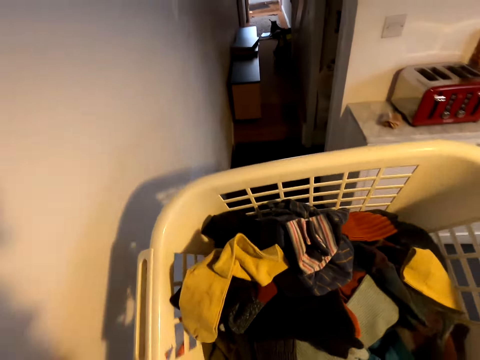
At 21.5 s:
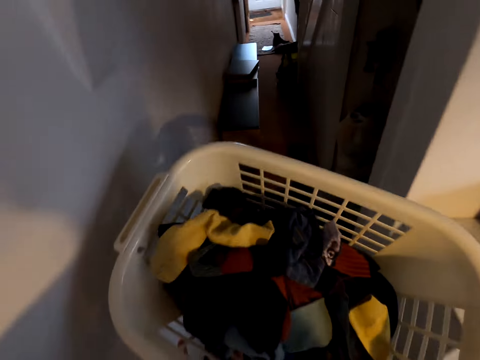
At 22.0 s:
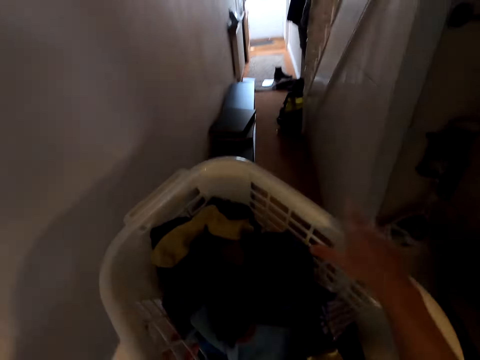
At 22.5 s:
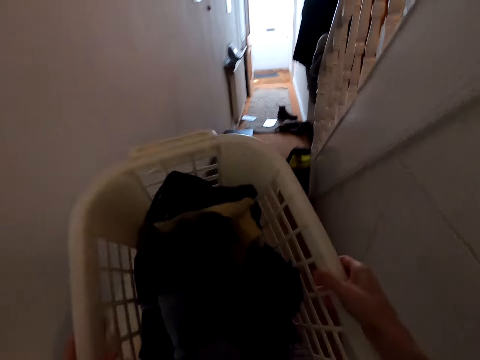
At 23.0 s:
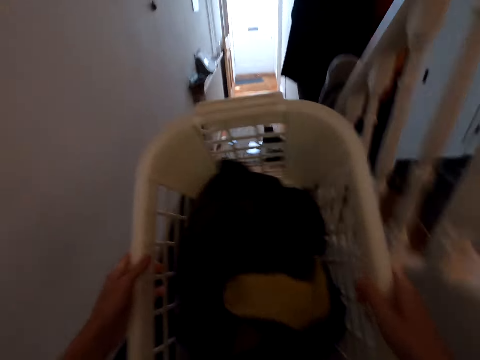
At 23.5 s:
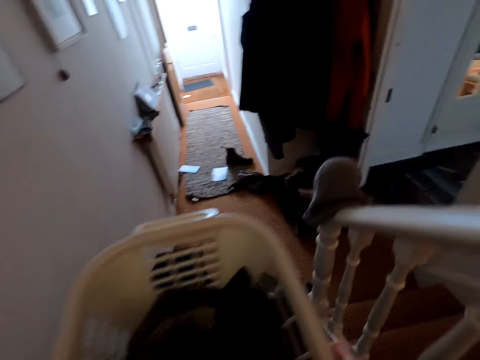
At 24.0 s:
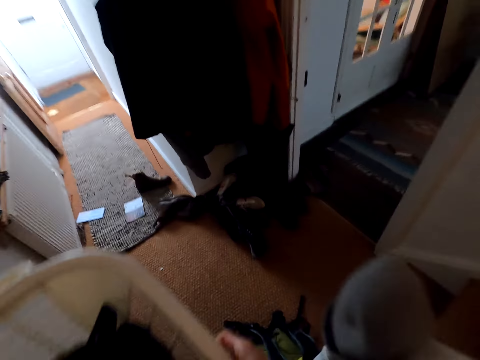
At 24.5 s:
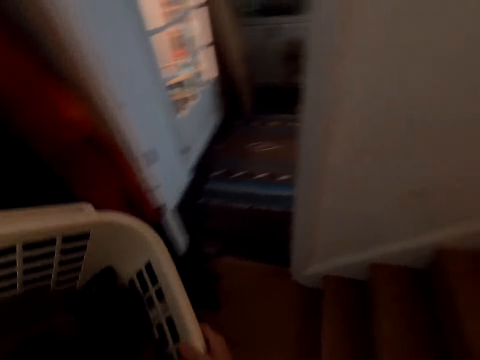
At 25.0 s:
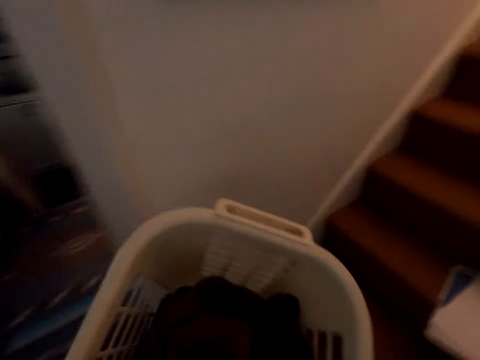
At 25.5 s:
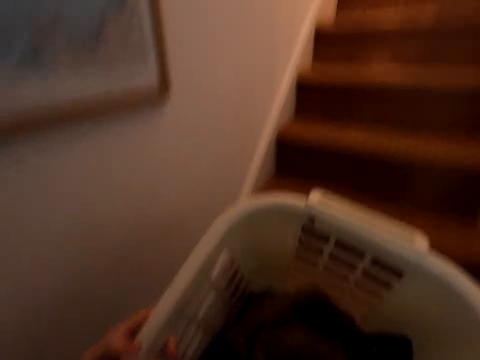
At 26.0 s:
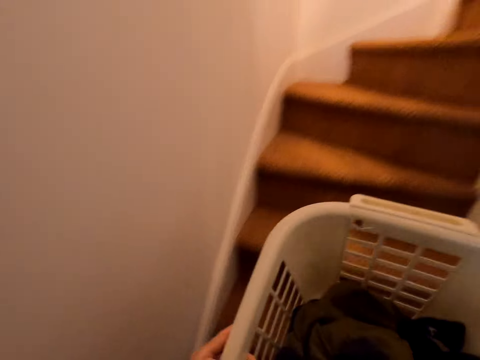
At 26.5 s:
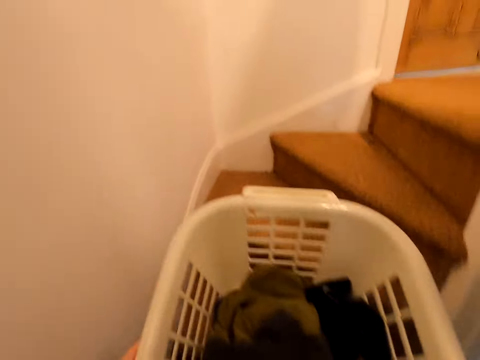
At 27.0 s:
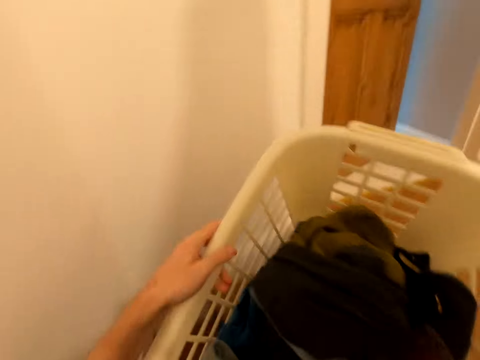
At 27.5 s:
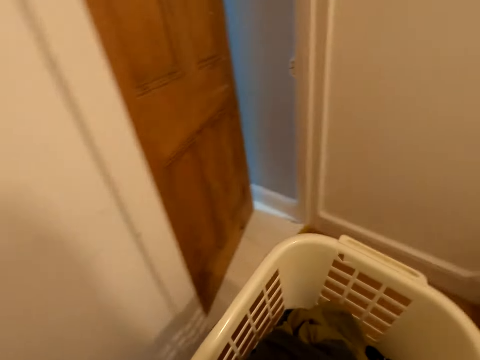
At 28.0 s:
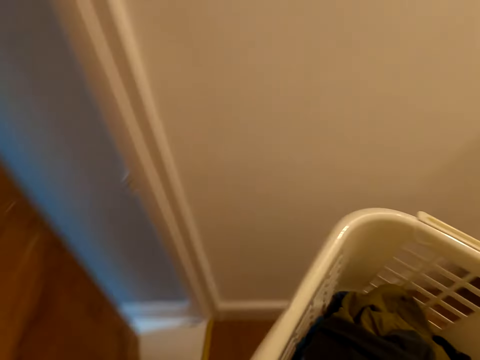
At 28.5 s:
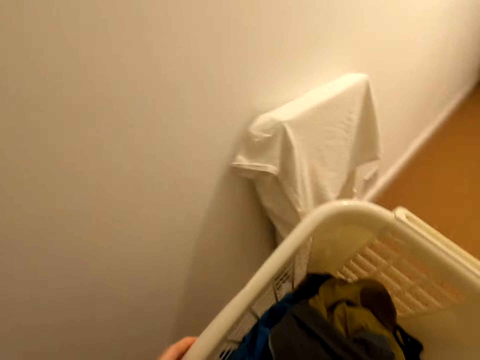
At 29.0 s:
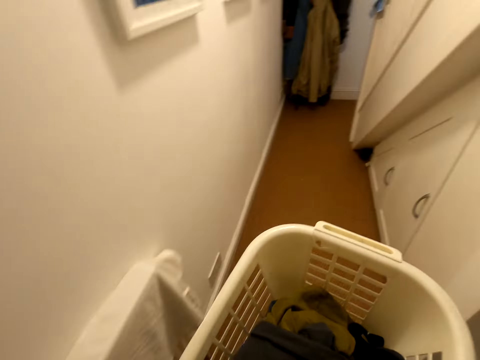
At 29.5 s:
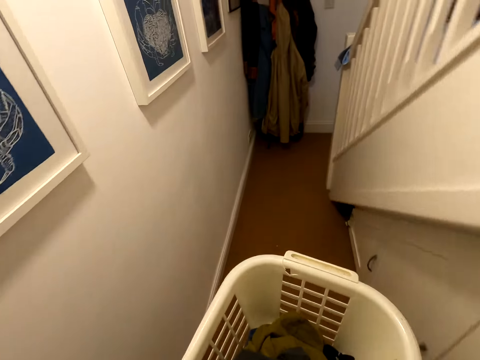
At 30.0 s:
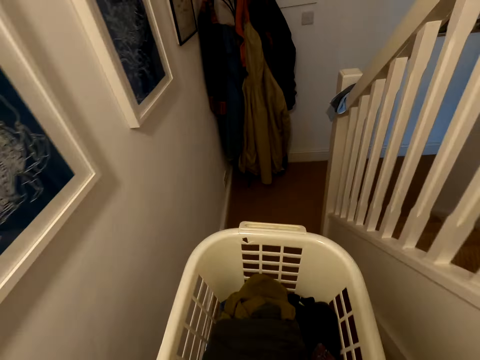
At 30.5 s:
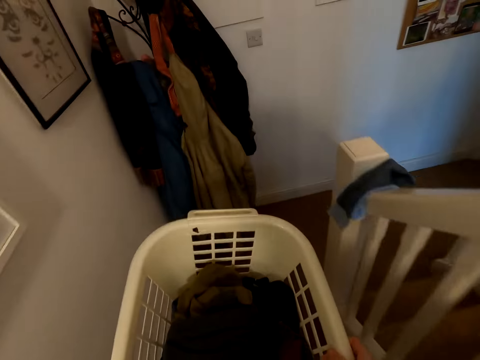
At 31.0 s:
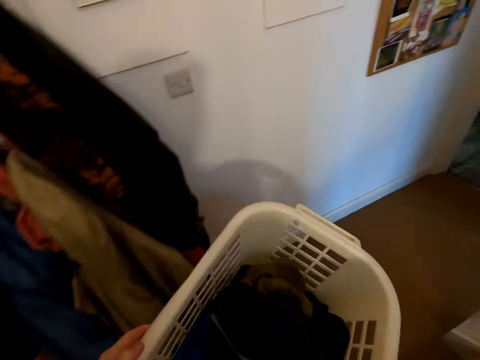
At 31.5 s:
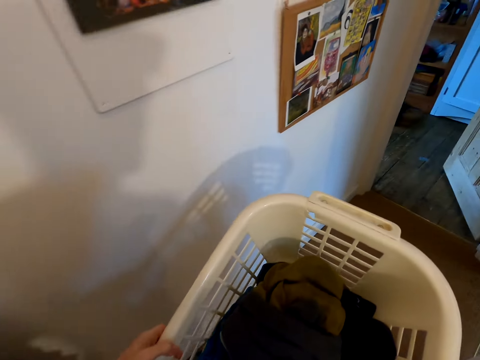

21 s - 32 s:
The camera wearer walks around. They go up the stairs.

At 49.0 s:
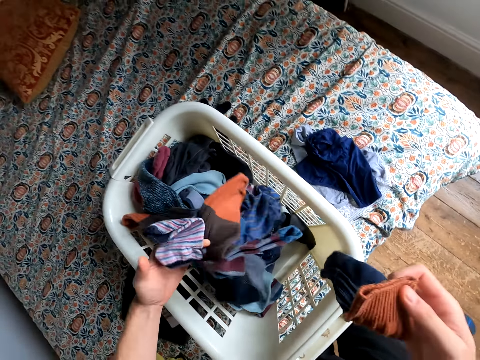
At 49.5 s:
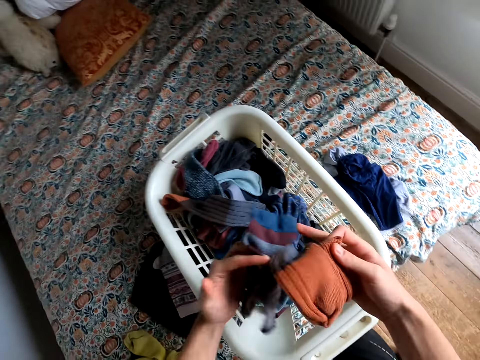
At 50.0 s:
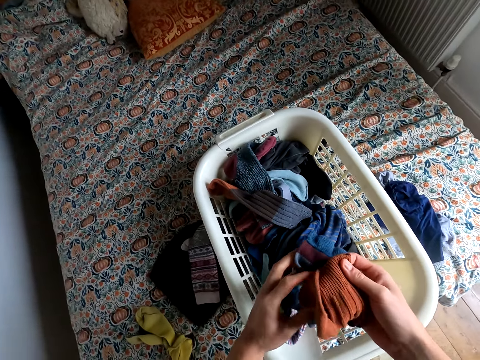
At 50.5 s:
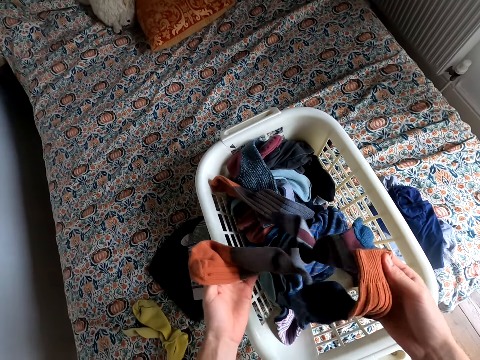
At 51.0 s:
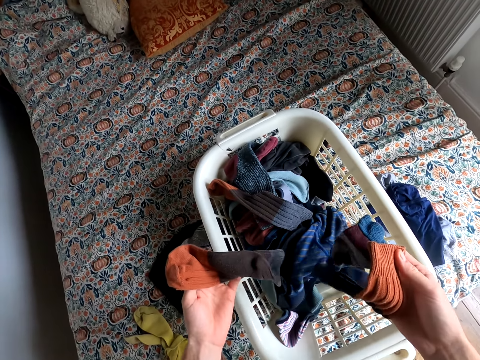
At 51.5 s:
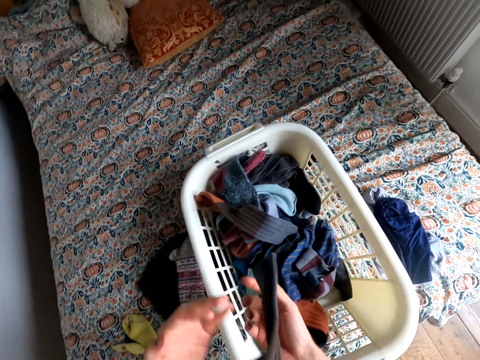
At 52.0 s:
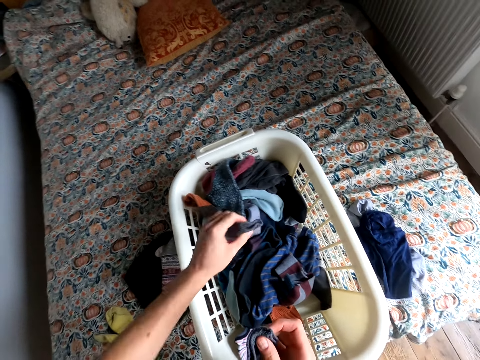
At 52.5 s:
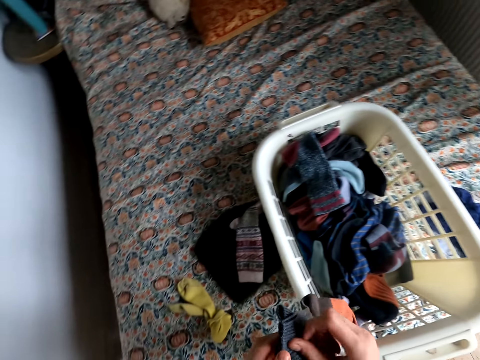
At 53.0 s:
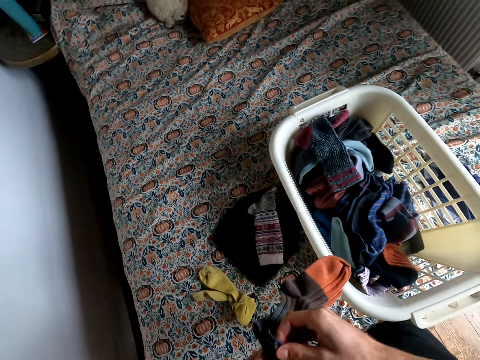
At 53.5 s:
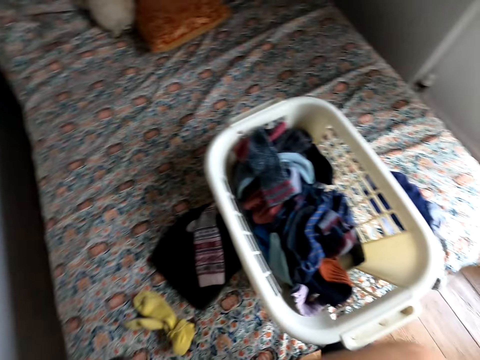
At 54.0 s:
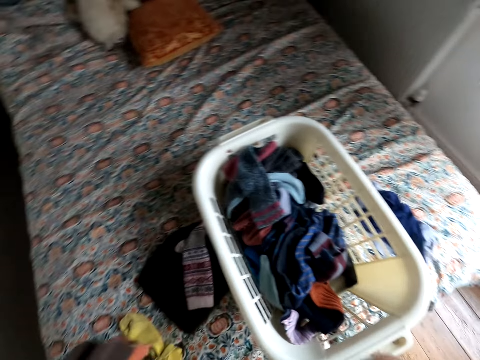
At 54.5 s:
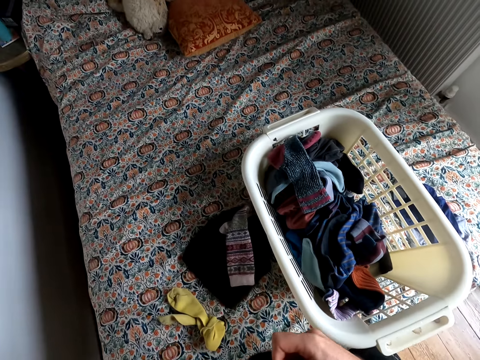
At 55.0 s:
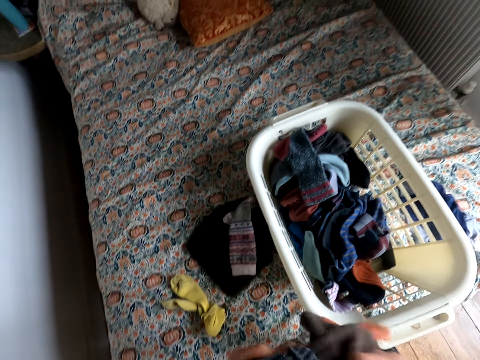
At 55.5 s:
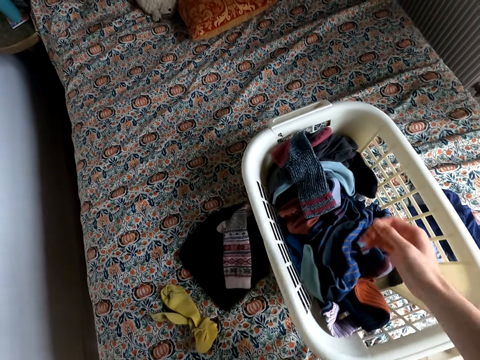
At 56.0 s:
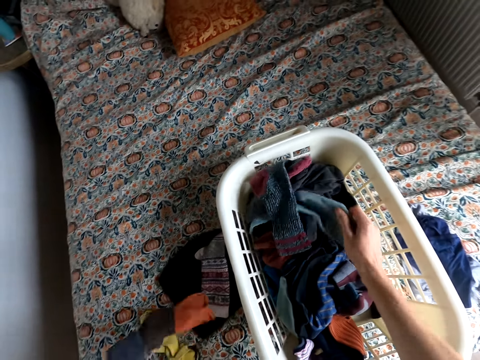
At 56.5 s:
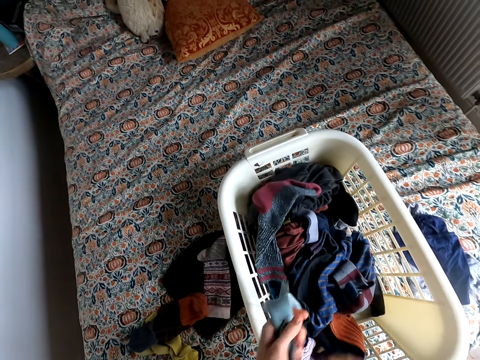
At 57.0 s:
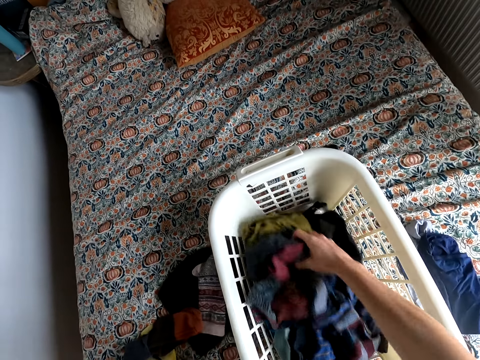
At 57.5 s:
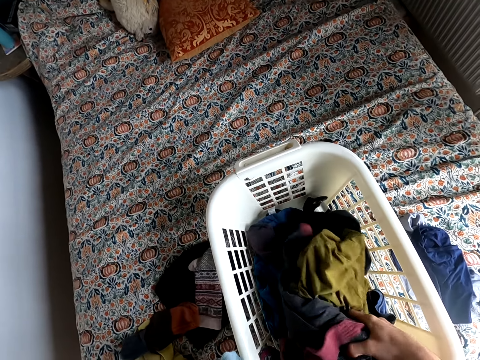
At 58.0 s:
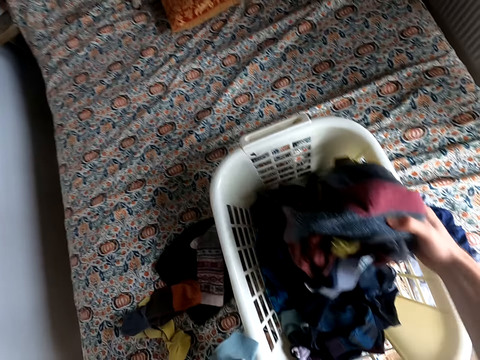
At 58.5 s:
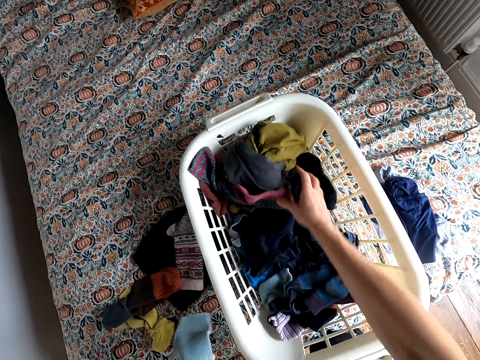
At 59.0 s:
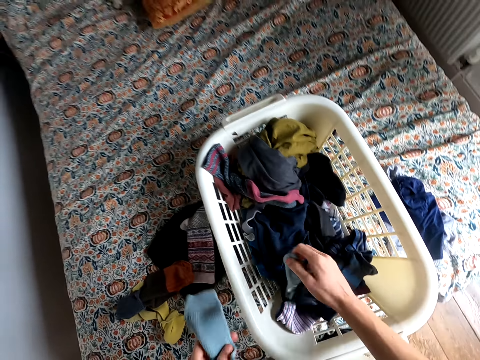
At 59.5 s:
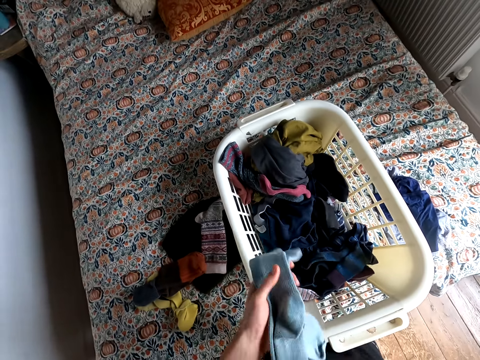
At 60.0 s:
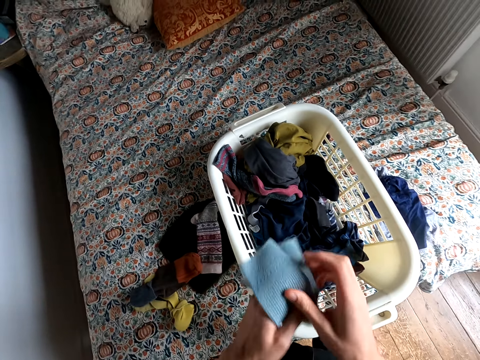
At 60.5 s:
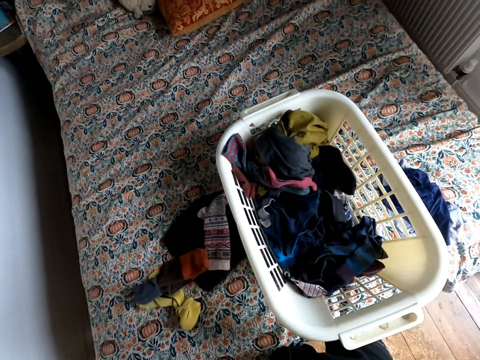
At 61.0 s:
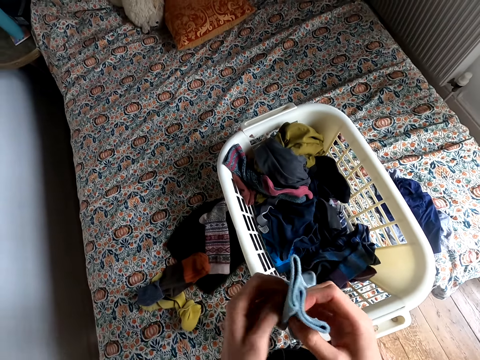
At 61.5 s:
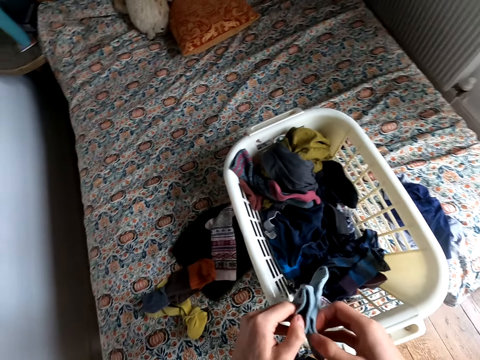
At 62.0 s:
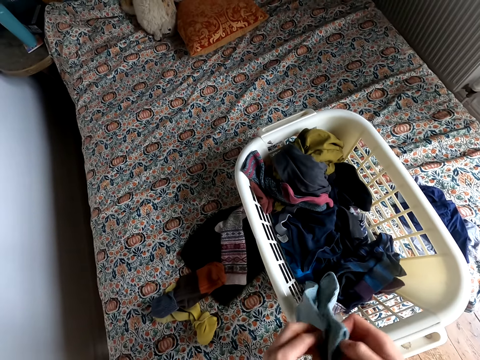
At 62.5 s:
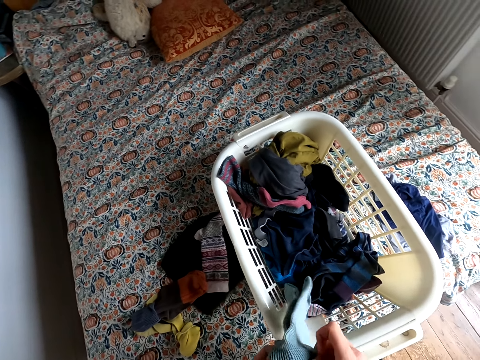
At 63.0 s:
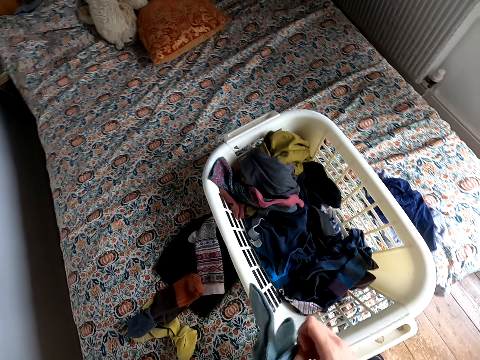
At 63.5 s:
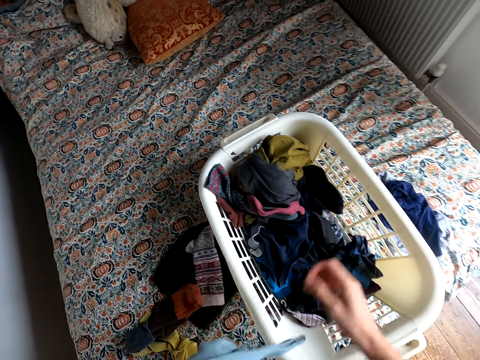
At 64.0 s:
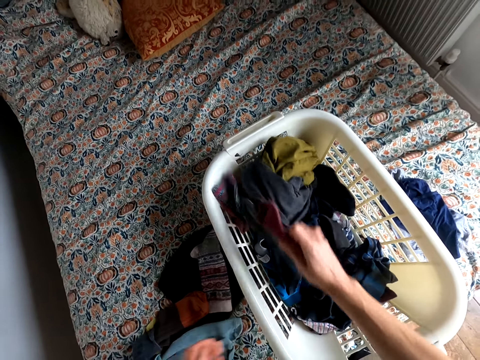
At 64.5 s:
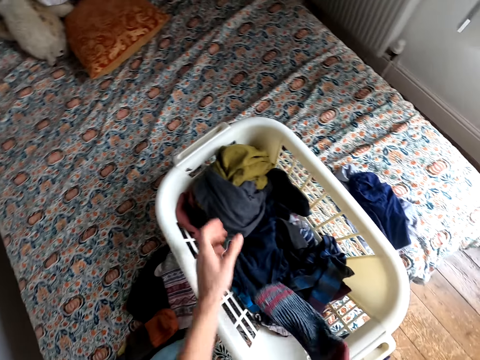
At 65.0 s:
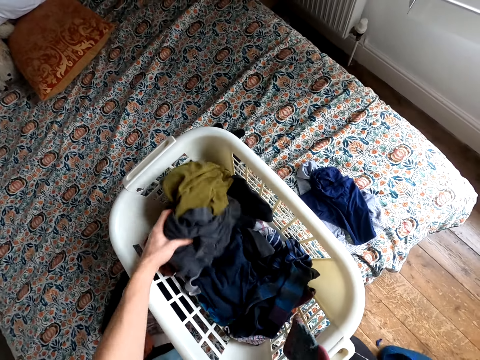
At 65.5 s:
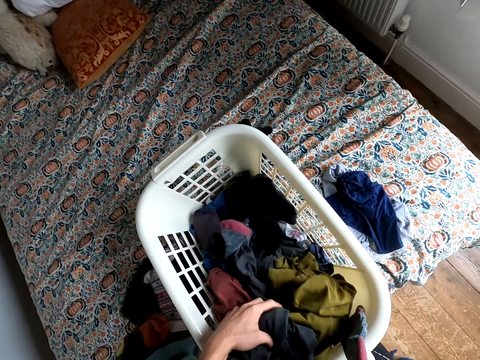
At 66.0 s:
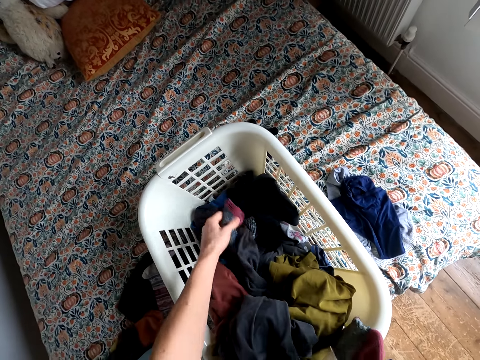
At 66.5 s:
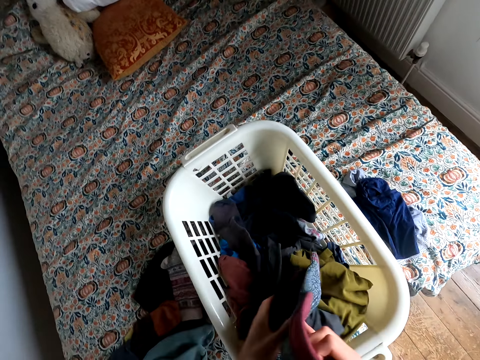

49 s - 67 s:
The camera wearer matches the socks. They fold the socks. They drop the socks. They pick up the socks. They fold the socks. They drop the socks. They pick up the socks.
